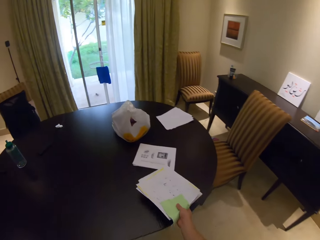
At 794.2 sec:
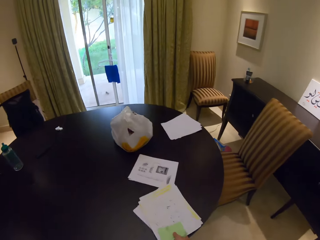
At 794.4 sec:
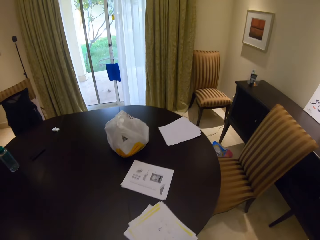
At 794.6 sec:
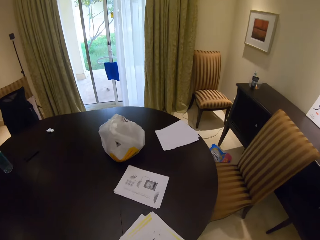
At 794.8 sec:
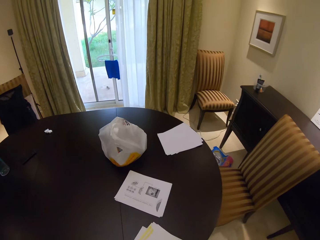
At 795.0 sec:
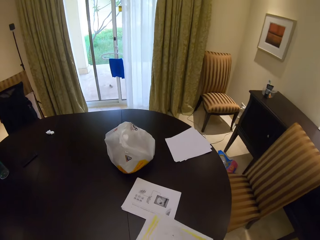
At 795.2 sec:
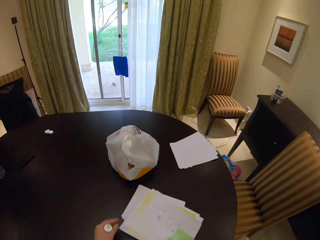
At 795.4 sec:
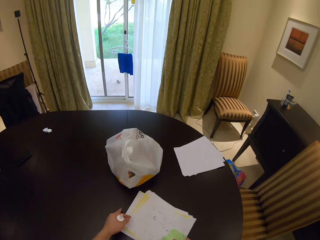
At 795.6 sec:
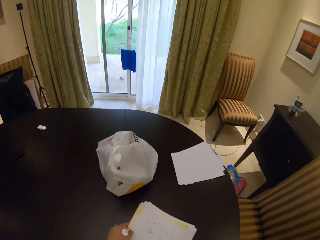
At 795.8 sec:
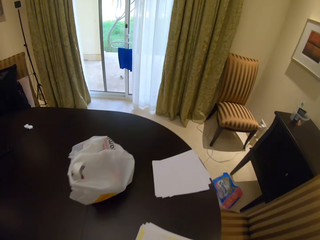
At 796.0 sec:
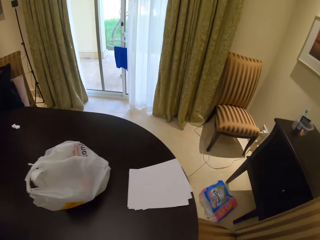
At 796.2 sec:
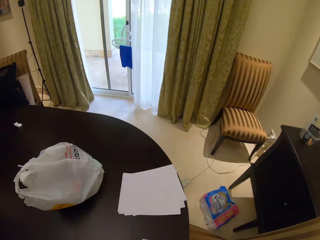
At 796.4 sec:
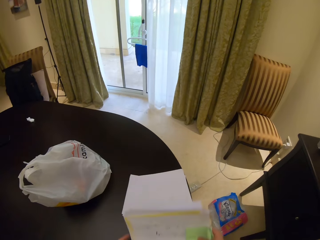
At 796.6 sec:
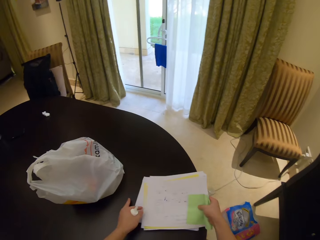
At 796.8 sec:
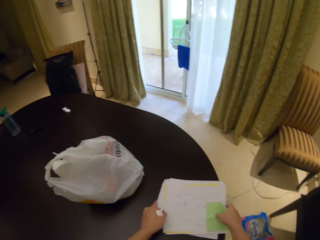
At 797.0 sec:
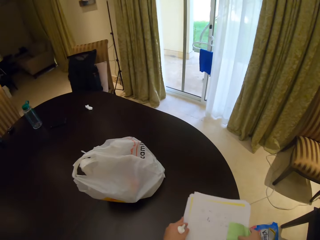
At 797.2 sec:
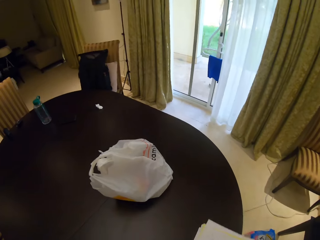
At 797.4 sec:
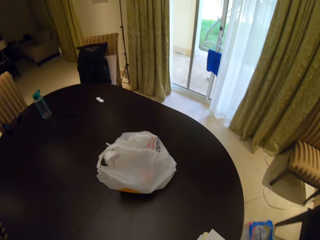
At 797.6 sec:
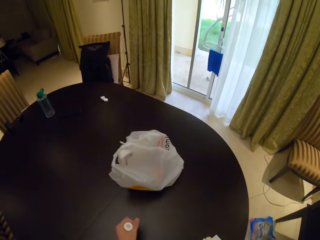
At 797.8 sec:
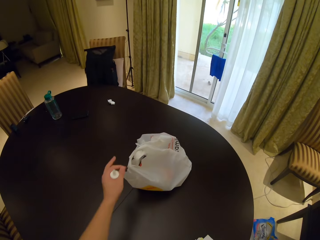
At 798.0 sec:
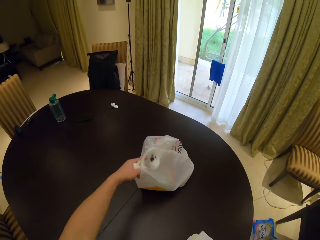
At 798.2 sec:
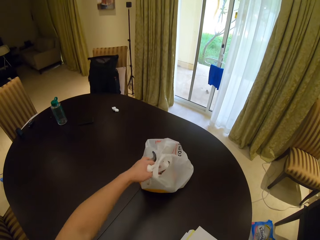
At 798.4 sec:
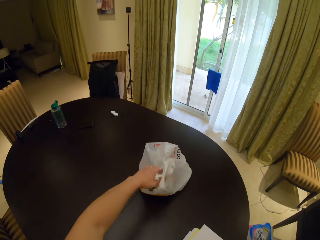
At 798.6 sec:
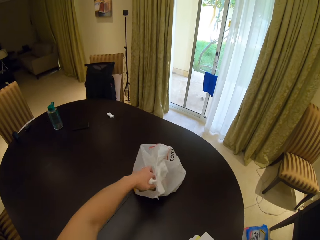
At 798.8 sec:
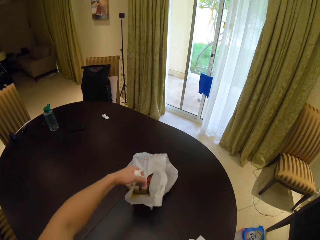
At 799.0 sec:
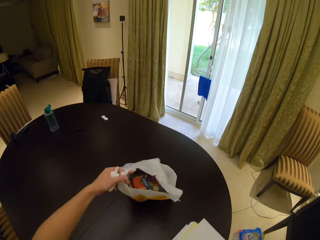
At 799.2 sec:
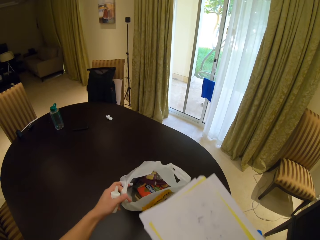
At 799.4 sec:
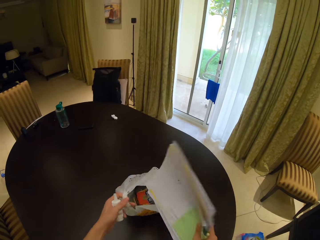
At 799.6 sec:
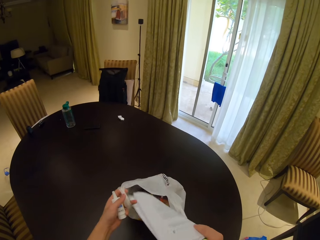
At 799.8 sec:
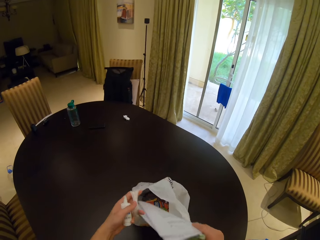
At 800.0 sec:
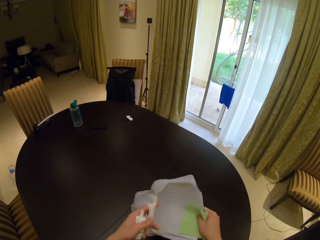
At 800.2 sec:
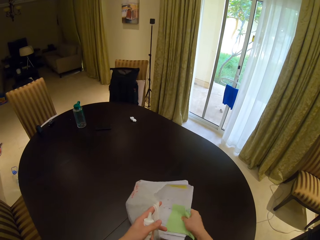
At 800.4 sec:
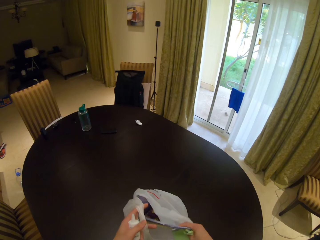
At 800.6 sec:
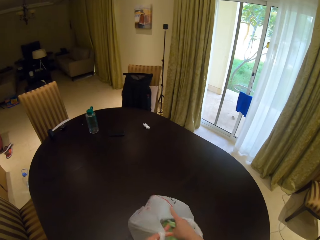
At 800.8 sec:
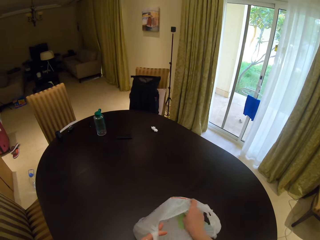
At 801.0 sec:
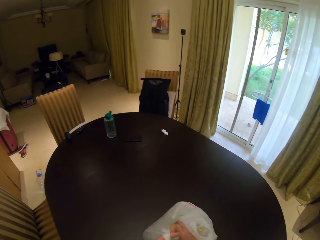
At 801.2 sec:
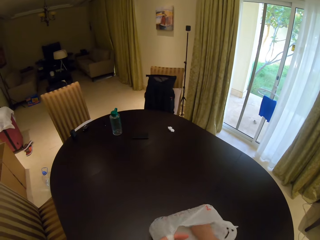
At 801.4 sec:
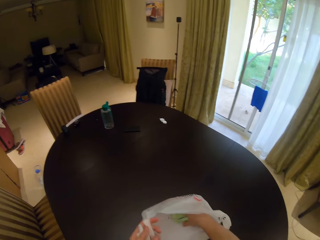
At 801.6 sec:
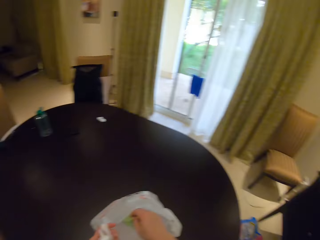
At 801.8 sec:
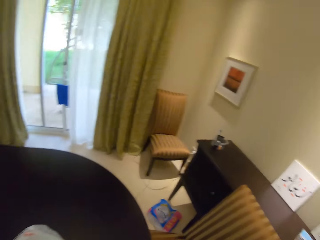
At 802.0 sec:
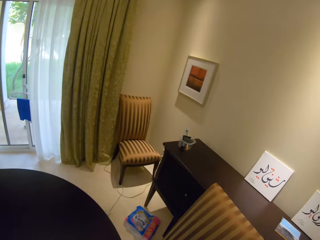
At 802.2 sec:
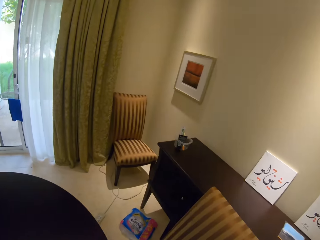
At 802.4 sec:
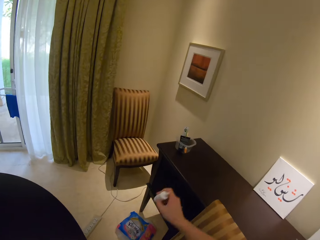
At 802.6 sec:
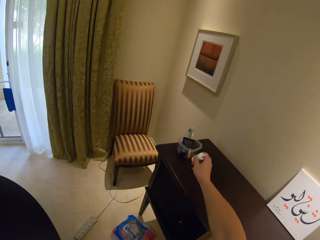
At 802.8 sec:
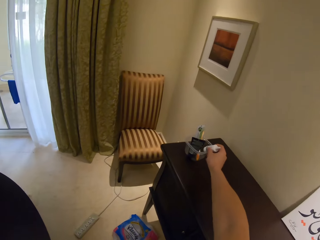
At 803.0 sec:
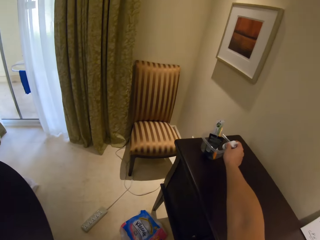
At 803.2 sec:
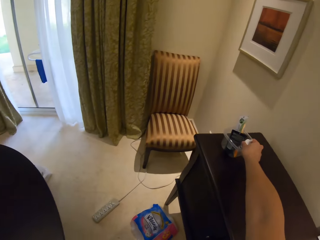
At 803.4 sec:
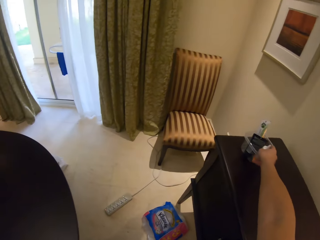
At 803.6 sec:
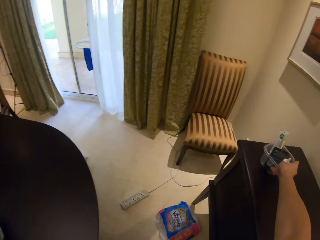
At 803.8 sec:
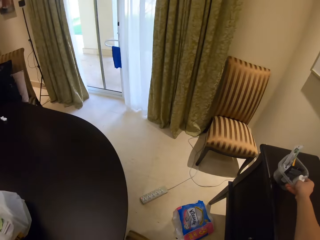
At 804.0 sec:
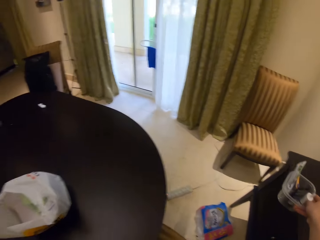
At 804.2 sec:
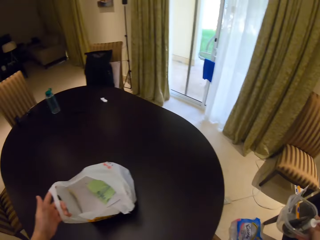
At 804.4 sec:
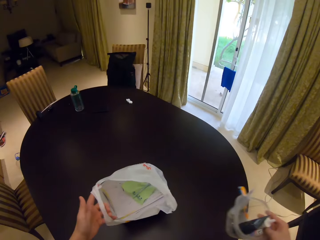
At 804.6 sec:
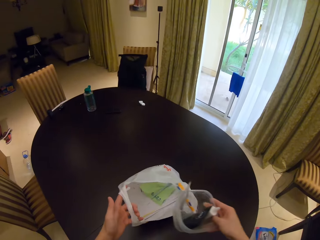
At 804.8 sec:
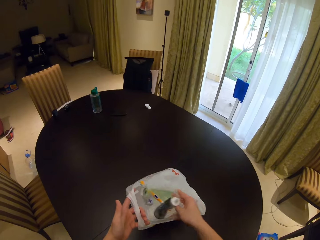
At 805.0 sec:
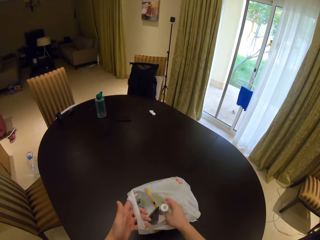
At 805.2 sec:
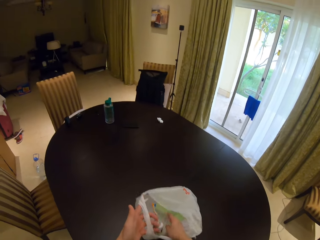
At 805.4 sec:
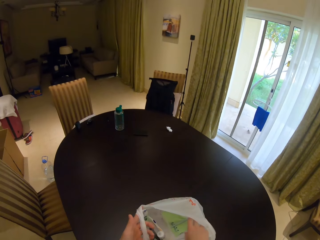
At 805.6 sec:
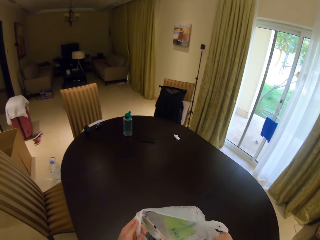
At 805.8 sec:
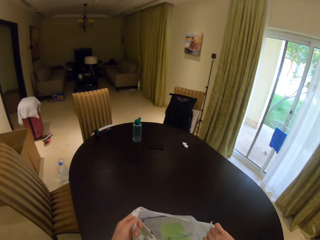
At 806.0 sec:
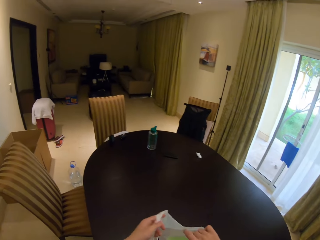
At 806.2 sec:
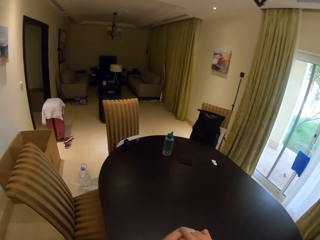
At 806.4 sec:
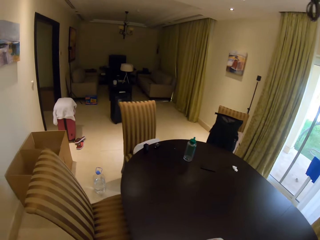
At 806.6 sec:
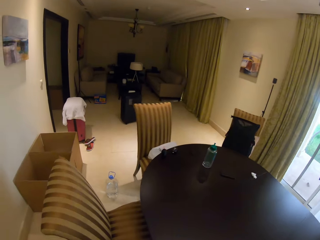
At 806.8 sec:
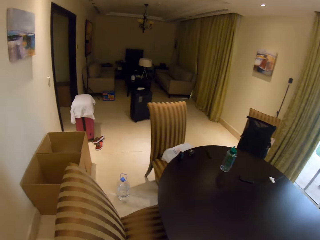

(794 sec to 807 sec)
The camera wearer picks up papers from a table and puts the paper on the table. They collect the papers. They grab the polythene bag or paper bag. They put the papers in the polythene bag. They grab the container or tin. They put a white-out bottle in the tin. They put the container in the polythene bag.

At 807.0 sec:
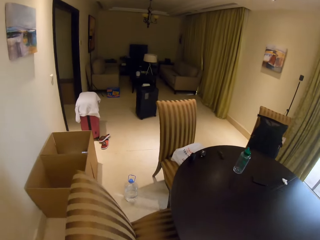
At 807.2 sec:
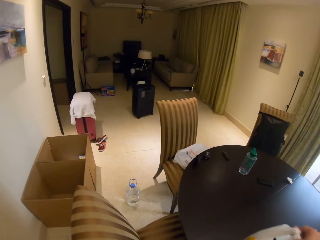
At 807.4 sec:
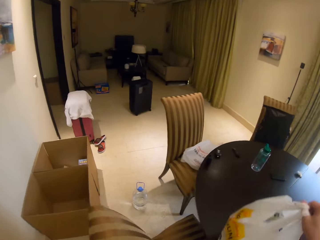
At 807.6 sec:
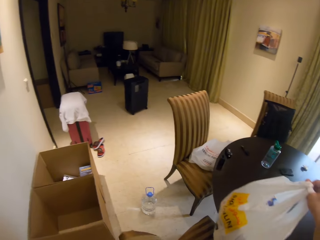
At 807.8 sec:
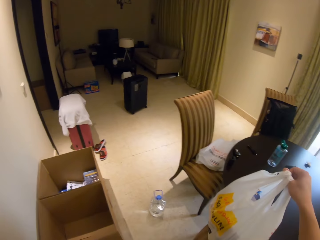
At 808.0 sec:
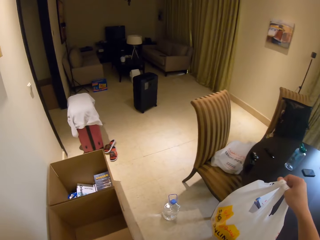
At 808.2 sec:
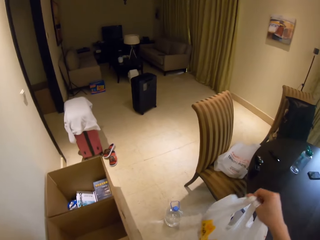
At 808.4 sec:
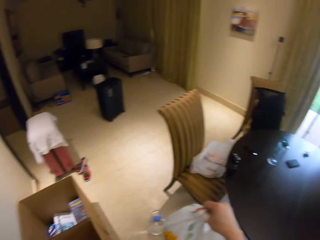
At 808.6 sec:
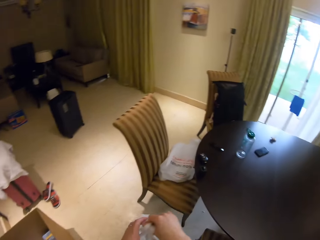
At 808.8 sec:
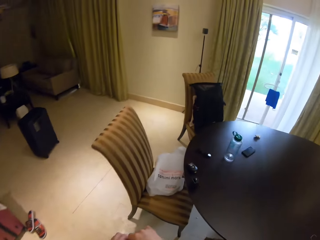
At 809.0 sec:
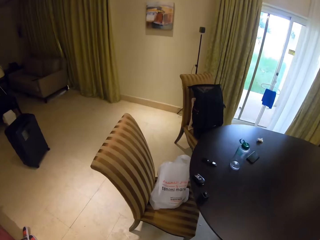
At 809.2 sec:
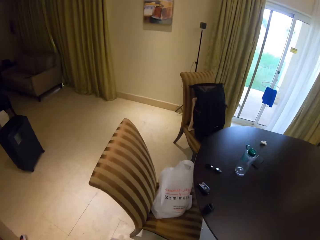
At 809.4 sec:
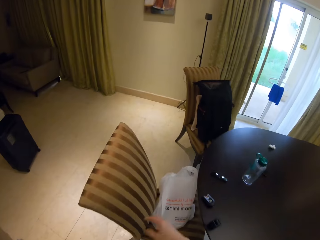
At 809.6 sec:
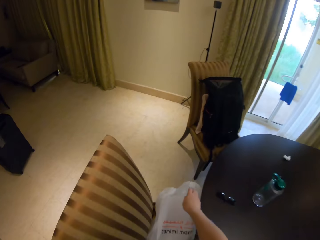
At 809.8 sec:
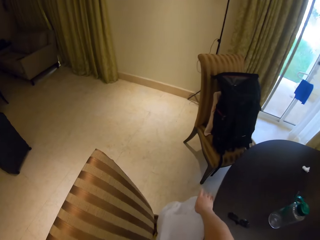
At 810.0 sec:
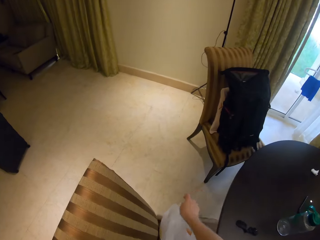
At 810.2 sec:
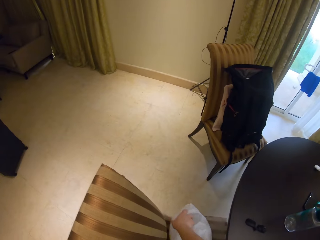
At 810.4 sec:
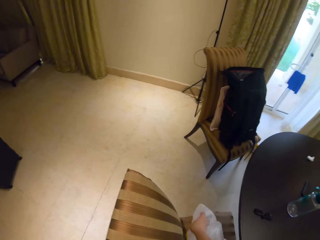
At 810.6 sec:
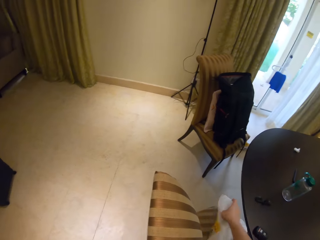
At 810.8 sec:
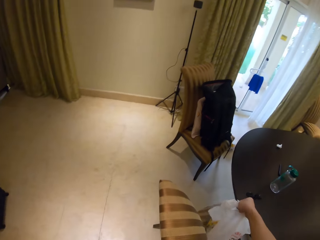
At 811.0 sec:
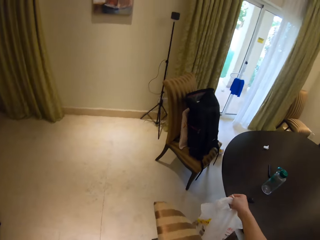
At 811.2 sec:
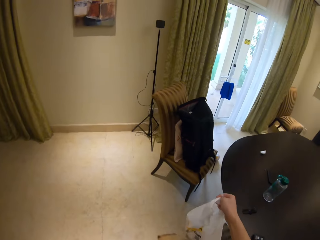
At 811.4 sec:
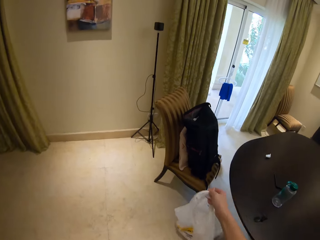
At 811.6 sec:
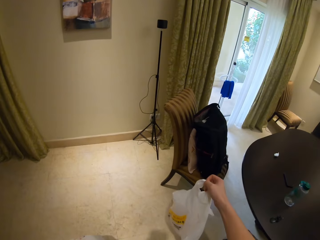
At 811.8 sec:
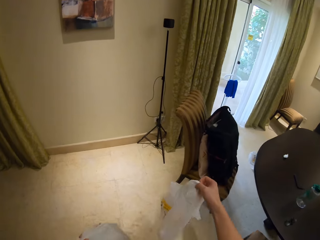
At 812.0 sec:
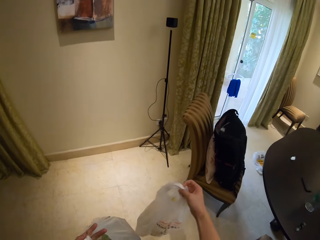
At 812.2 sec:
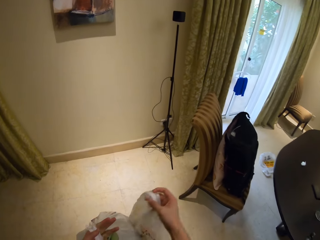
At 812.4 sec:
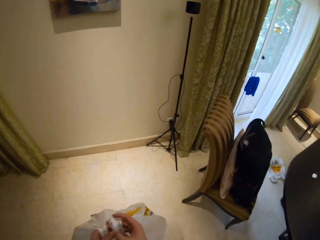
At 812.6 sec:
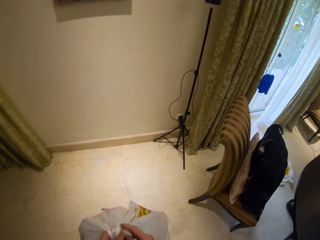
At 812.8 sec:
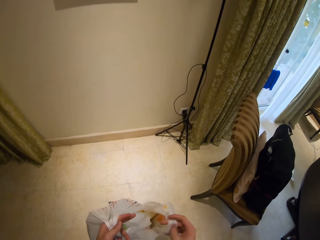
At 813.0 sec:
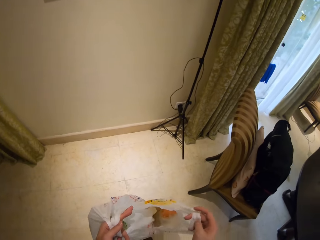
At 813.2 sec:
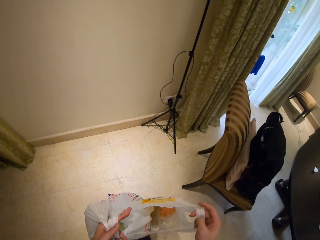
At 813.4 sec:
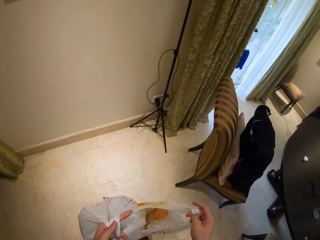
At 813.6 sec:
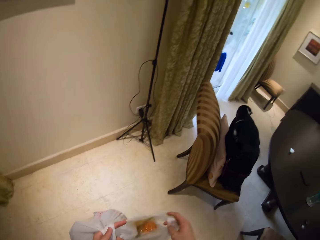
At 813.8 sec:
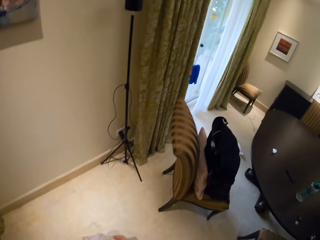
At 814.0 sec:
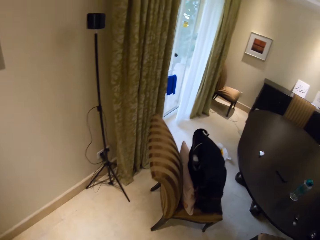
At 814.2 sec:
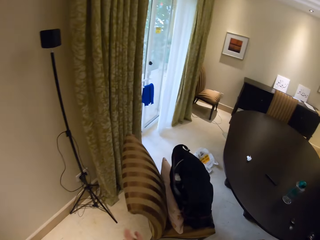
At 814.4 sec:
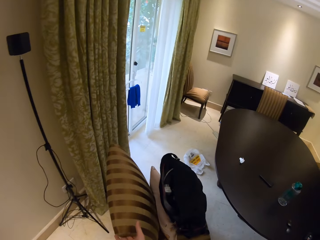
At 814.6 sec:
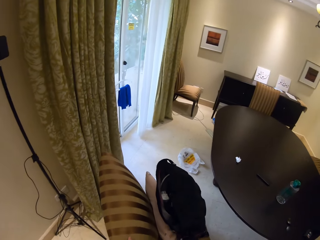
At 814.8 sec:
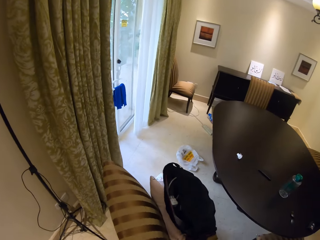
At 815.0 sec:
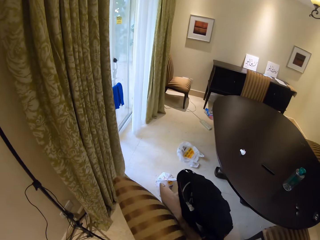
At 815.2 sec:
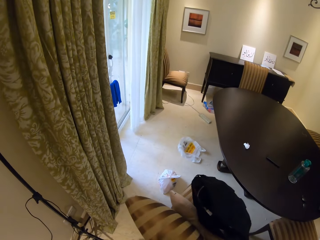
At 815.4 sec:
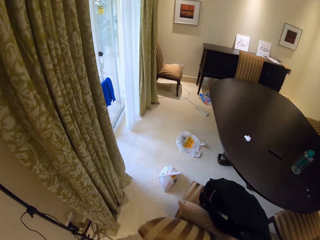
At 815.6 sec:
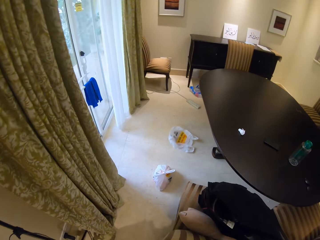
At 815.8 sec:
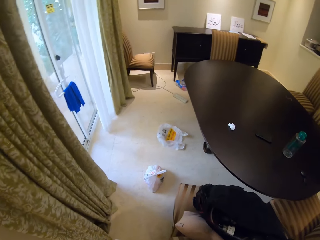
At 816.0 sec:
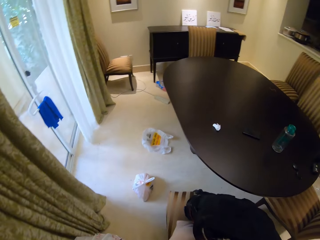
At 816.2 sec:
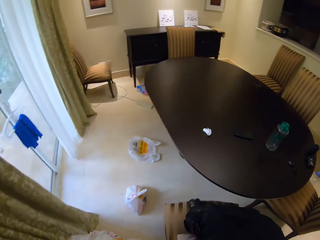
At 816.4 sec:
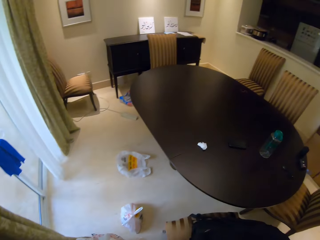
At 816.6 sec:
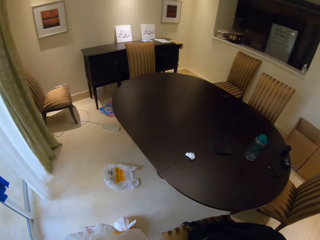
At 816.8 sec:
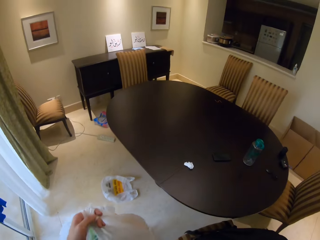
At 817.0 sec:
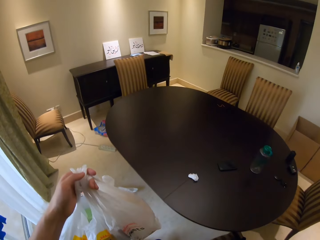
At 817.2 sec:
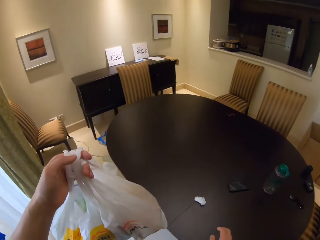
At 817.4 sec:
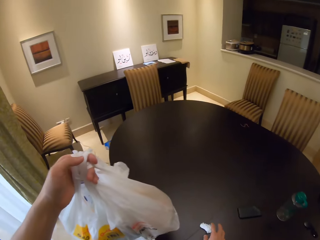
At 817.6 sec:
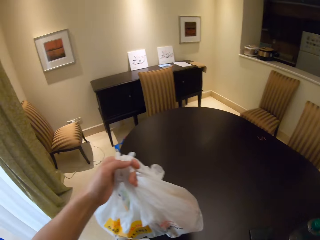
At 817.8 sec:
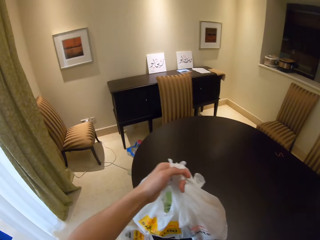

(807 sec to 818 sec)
The camera wearer drops a paper bag on the floor. They pick up the paper bag from a chair. They hold paper bags.
